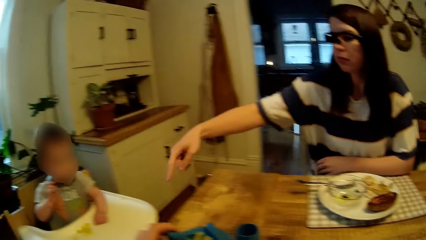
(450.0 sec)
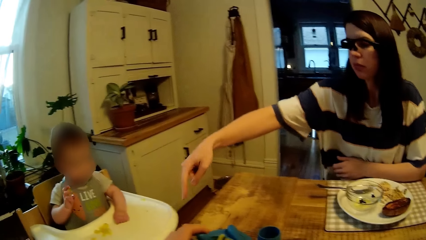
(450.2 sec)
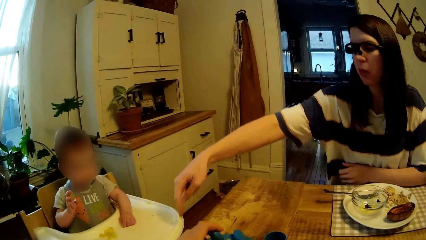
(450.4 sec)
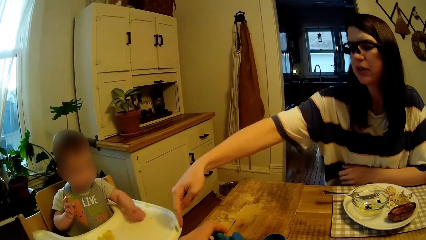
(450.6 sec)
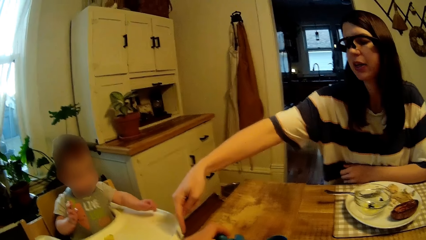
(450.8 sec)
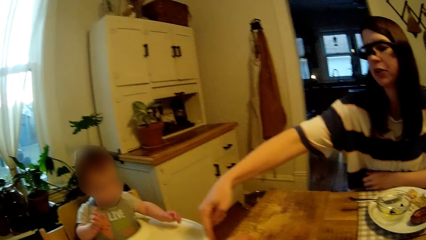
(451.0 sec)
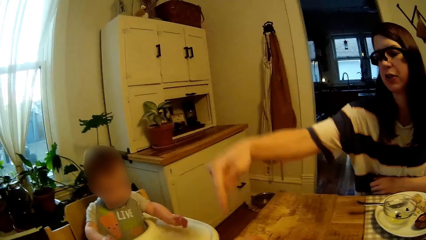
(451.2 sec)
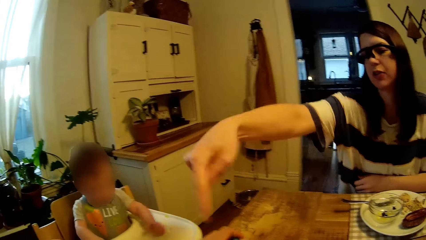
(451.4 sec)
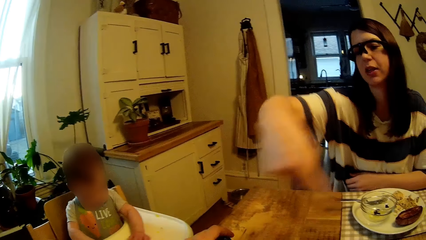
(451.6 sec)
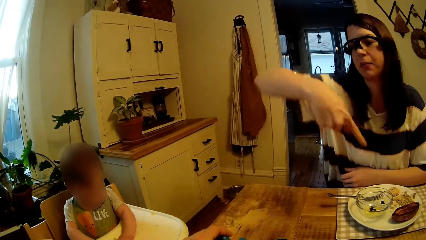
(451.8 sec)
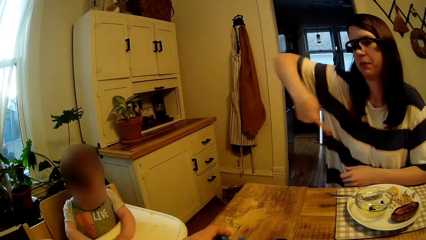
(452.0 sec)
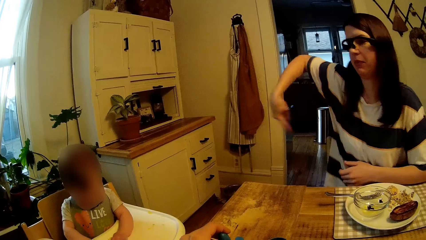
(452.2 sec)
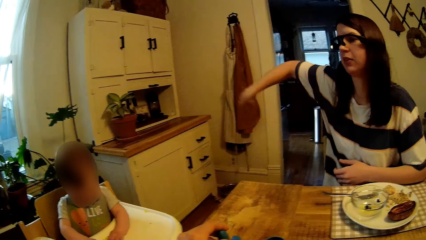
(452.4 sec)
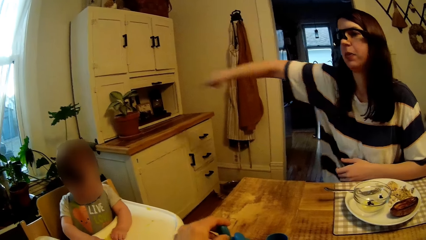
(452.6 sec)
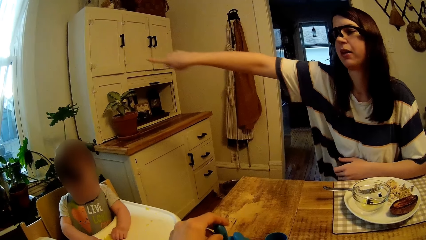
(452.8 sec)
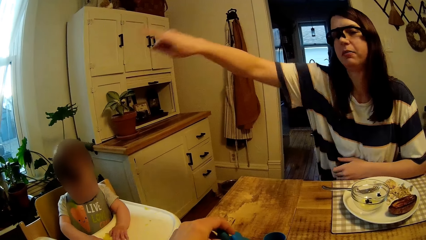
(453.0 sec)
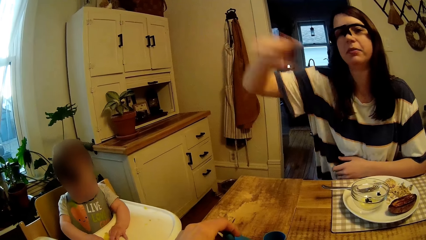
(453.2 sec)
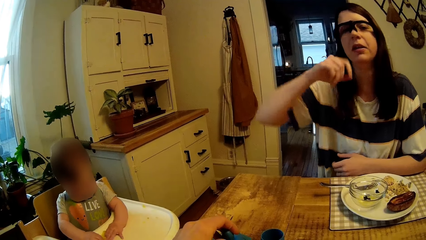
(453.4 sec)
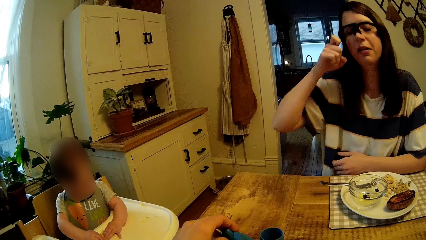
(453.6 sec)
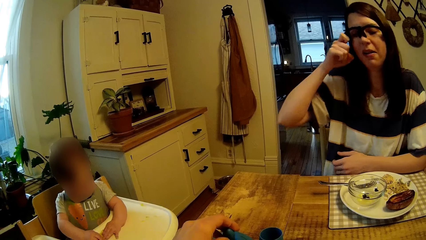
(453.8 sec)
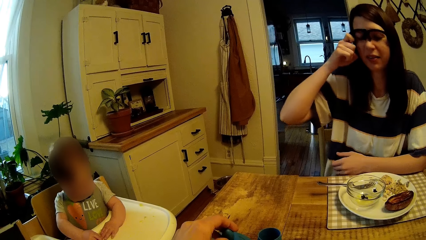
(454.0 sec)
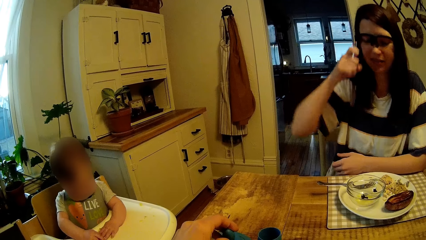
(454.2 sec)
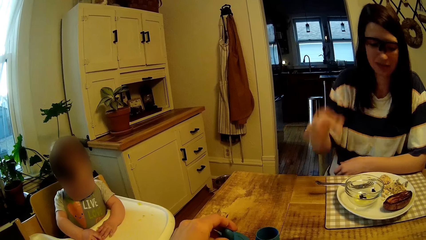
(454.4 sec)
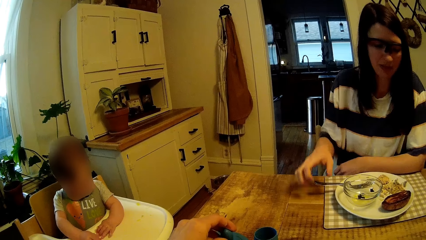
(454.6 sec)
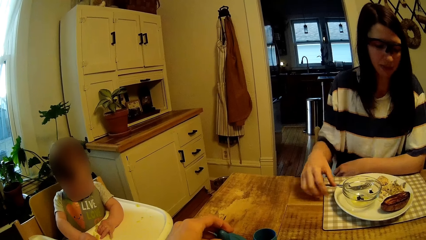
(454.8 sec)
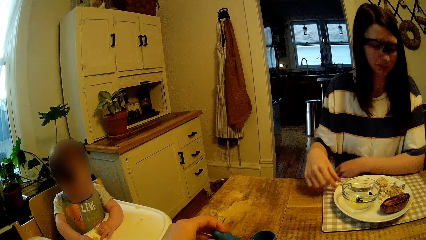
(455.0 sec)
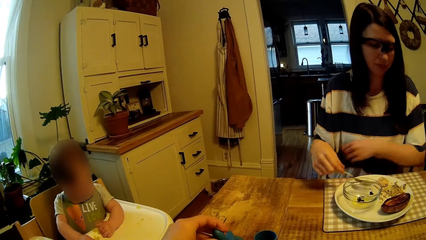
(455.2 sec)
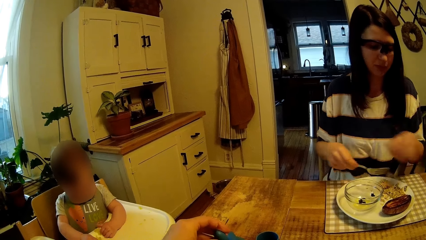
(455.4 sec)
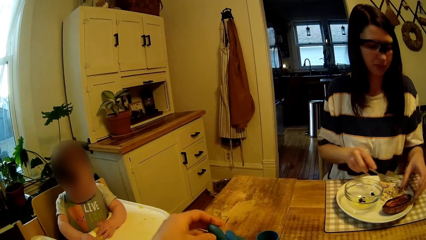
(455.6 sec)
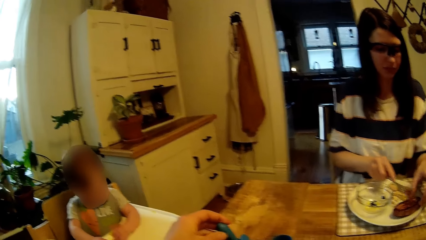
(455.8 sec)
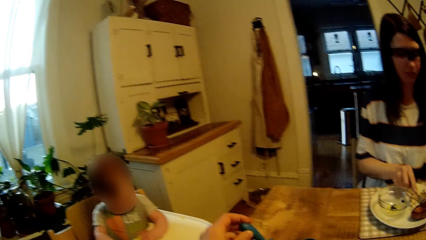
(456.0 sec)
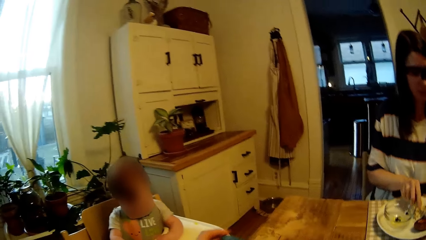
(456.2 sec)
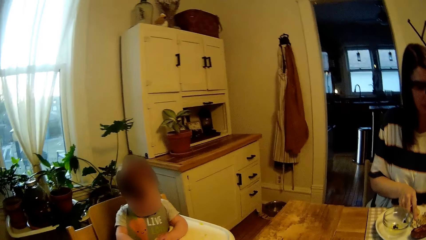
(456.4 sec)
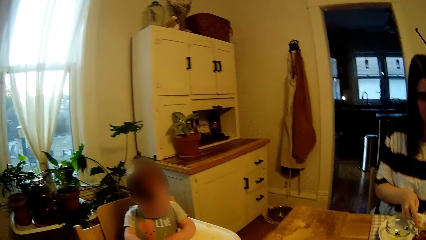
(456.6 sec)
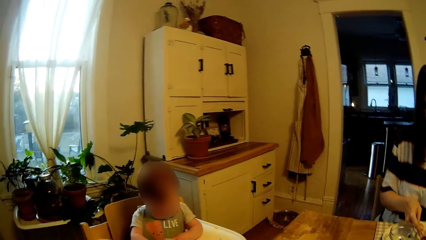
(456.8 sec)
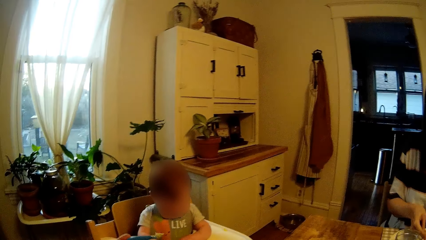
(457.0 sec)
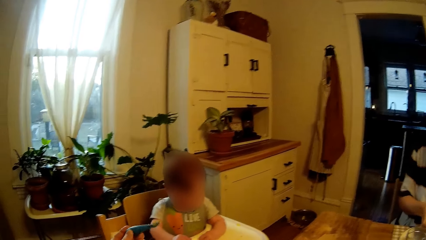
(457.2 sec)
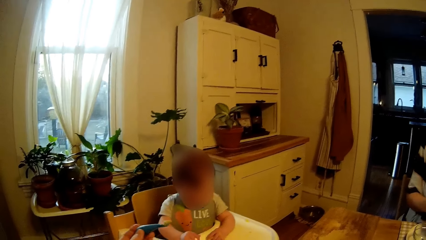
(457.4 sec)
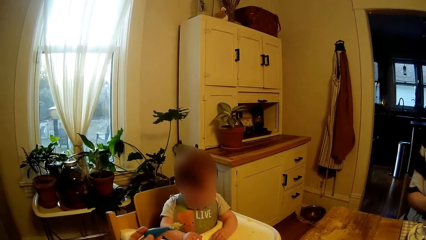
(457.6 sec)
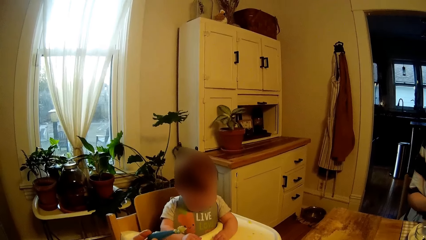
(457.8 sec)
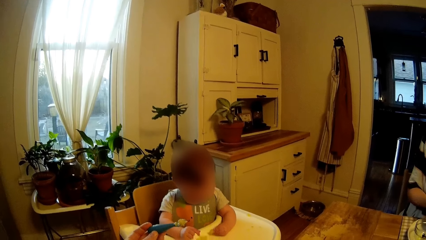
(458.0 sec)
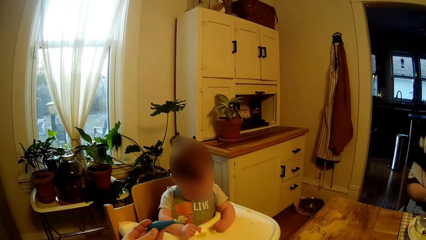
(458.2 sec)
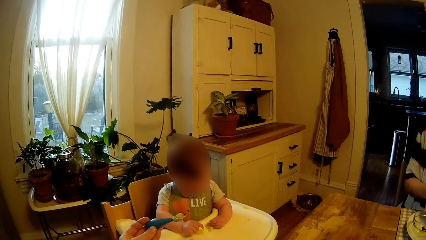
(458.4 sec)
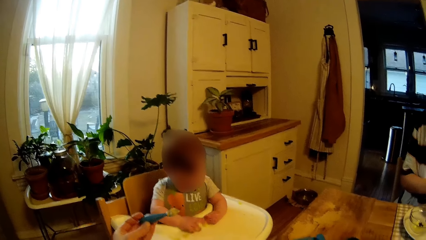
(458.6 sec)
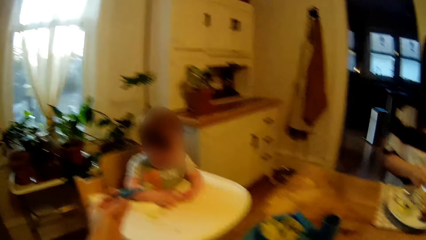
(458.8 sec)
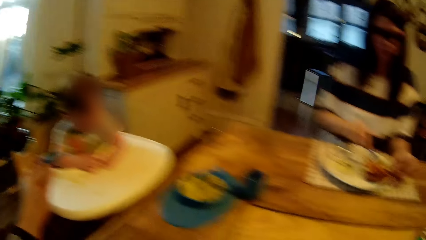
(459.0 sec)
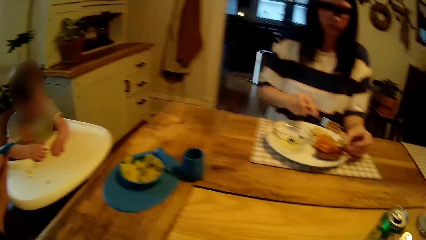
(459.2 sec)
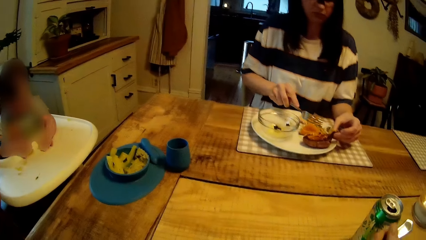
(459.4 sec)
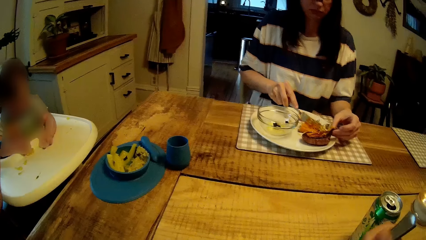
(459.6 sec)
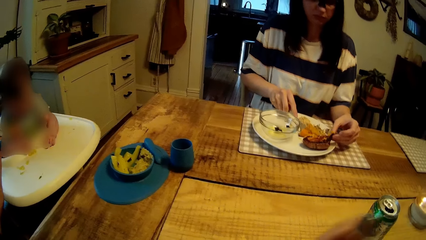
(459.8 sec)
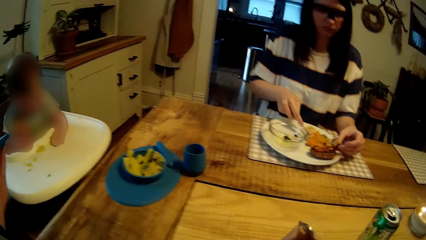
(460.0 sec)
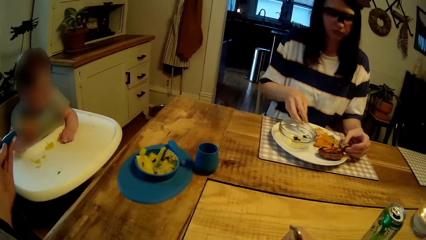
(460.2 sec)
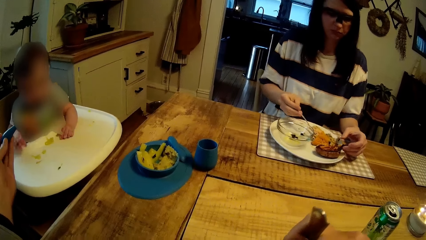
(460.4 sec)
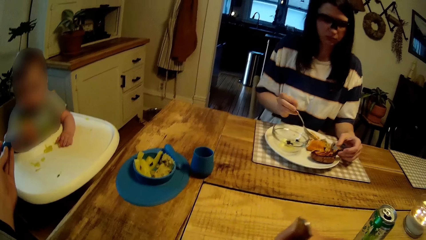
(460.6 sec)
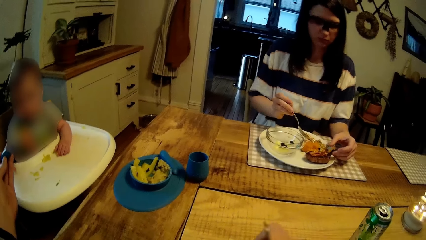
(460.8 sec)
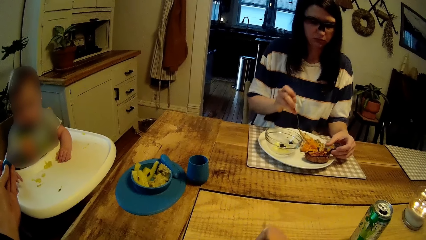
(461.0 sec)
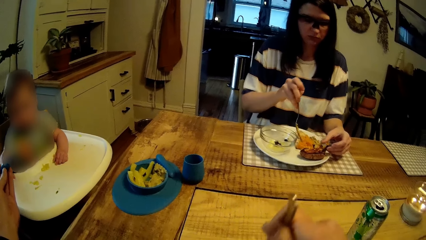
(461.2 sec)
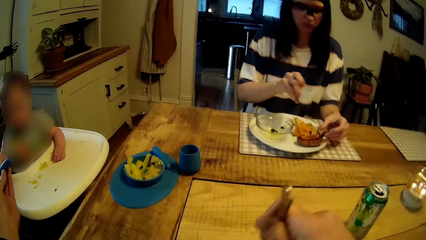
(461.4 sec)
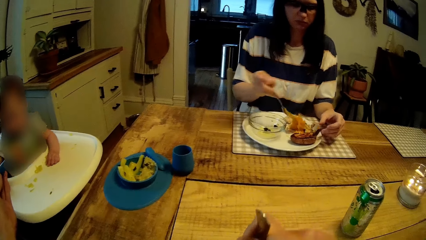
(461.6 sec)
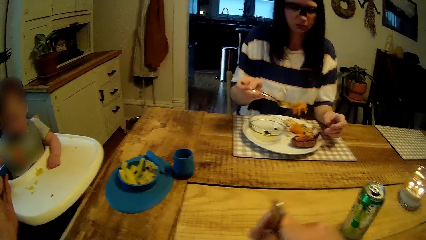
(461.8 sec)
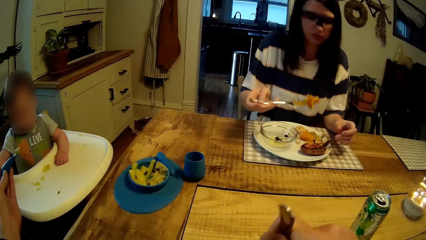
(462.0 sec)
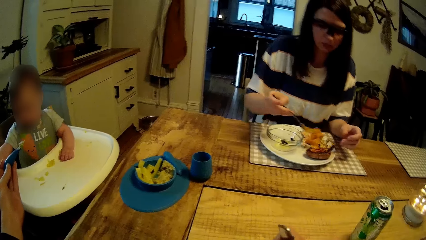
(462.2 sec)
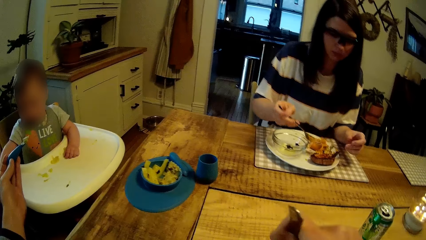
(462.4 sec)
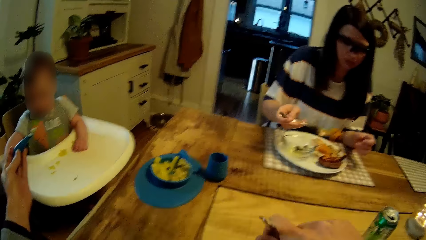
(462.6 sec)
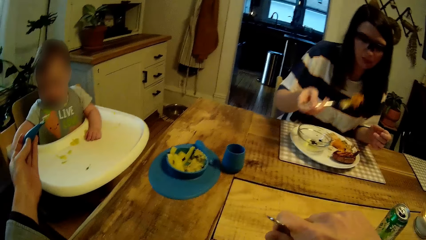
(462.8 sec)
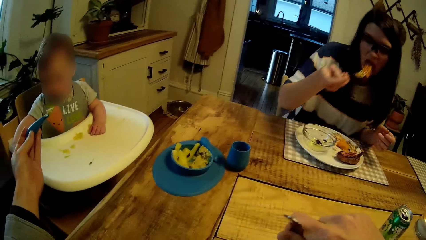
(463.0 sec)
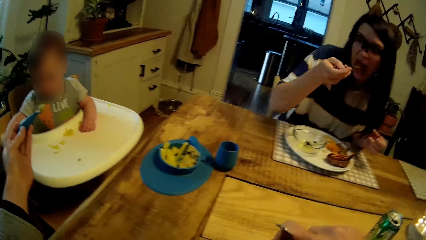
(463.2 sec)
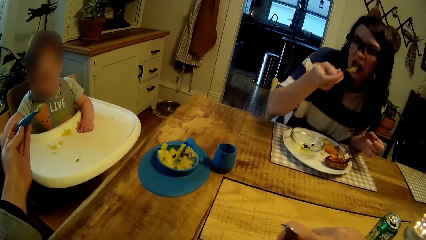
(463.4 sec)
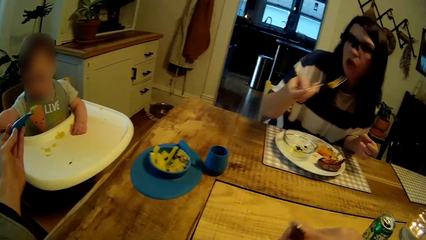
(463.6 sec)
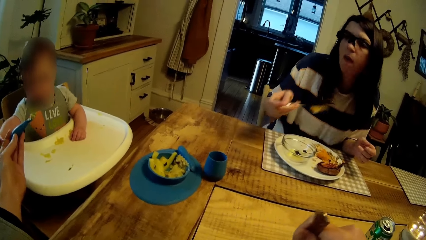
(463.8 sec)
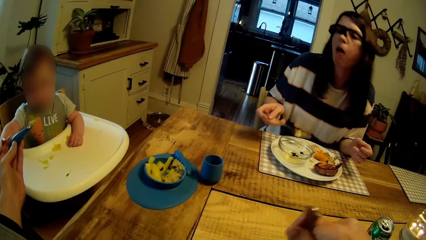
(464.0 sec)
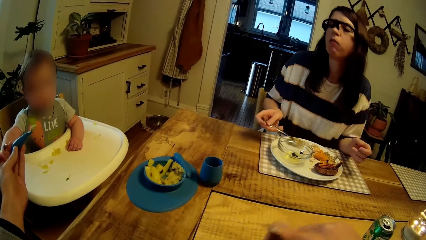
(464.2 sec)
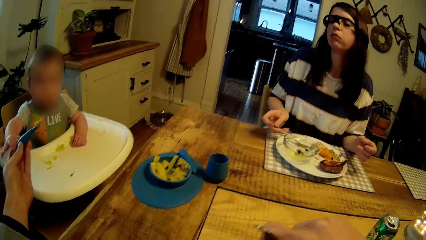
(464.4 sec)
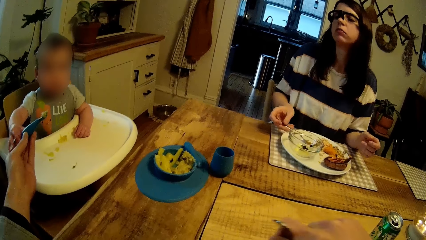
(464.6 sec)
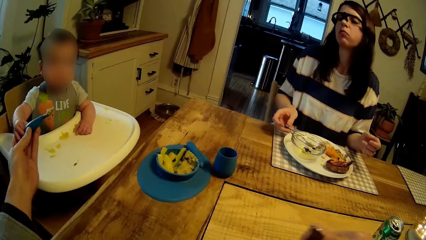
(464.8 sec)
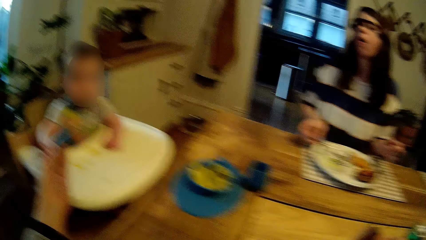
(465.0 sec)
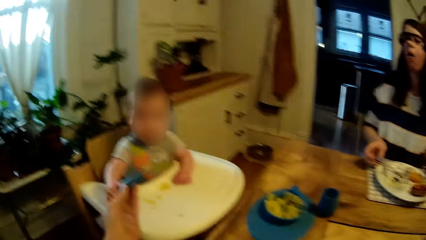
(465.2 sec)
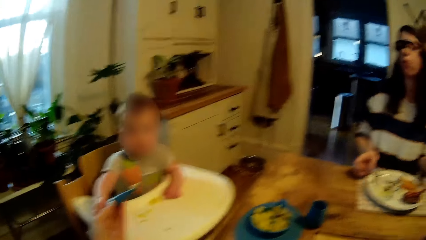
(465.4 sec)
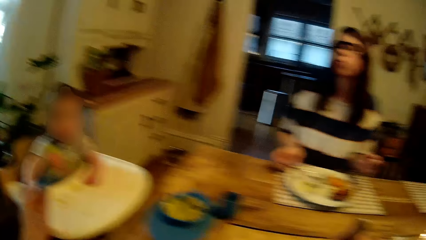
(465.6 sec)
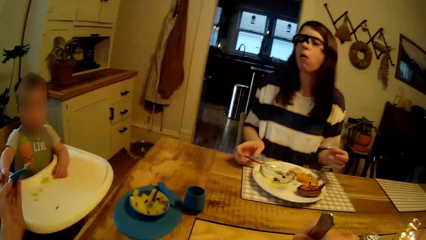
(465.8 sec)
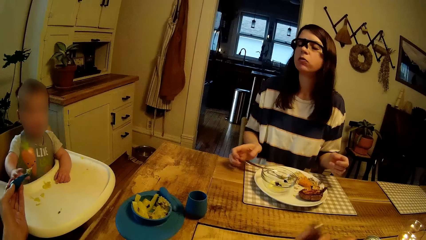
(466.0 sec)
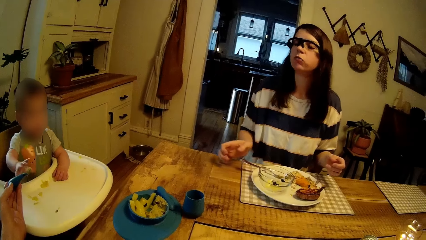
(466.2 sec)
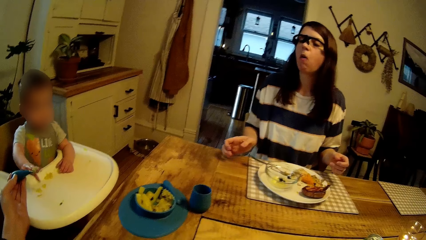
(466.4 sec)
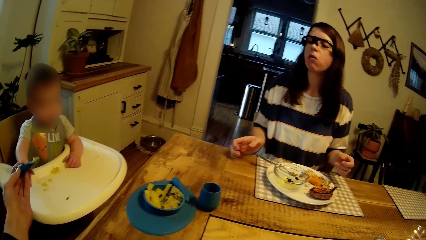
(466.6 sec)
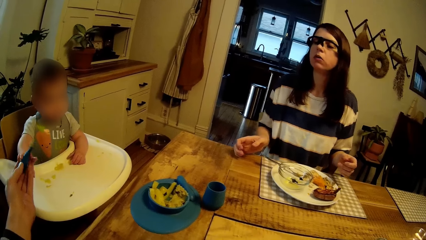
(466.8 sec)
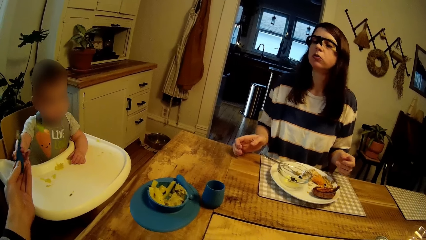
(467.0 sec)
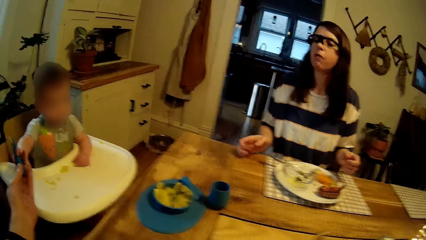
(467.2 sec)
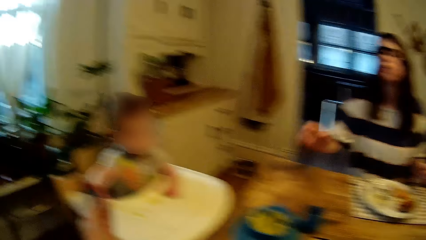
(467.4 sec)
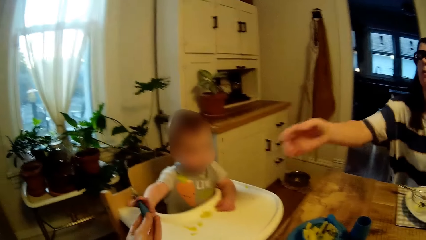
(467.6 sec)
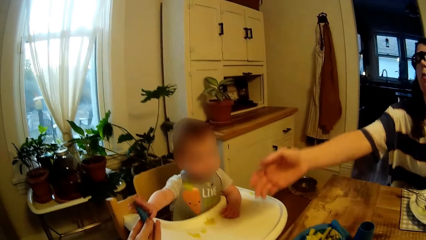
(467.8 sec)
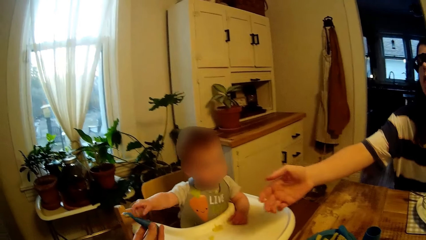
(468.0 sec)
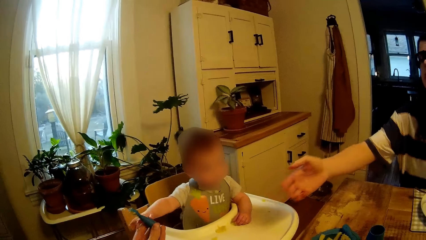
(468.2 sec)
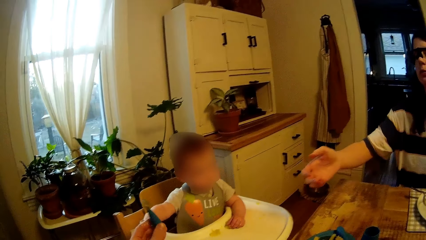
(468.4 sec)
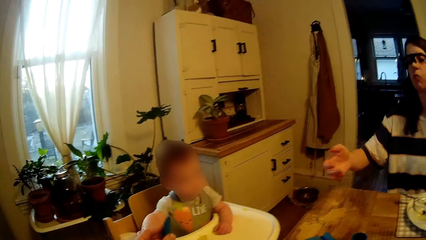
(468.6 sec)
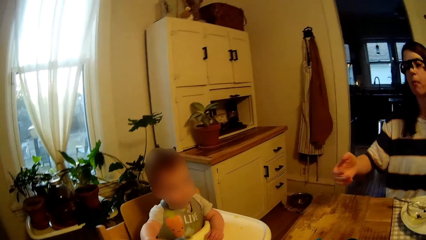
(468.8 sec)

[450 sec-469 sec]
A woman points her finger. She picks up the fork or spoon from her plate with her right hand. She takes the food with the spoon and cuts the food with the spoon. She eats egg from the plate with the fork in her right hand. The camera wearer interacts with the woman. They converse. The woman drops the fork on the plate with her right hand. A child takes the food.
